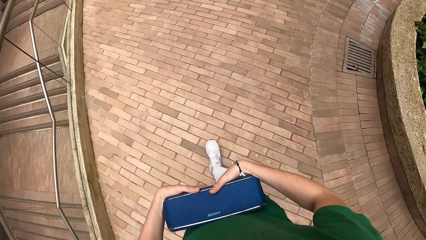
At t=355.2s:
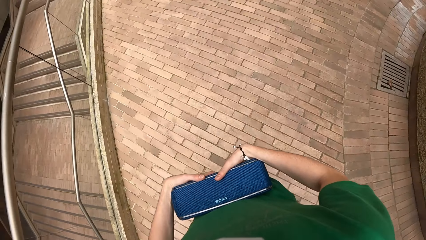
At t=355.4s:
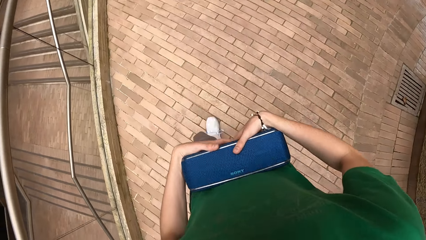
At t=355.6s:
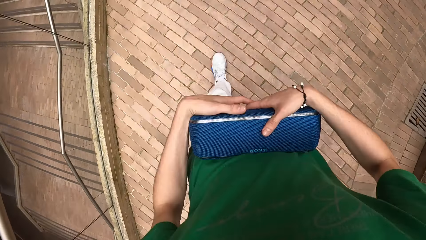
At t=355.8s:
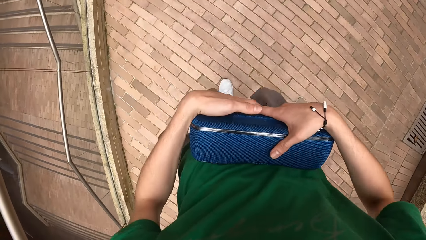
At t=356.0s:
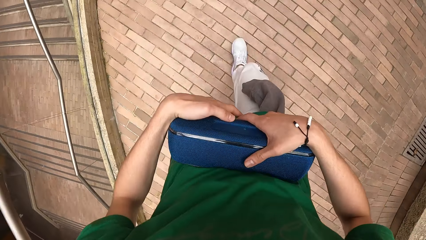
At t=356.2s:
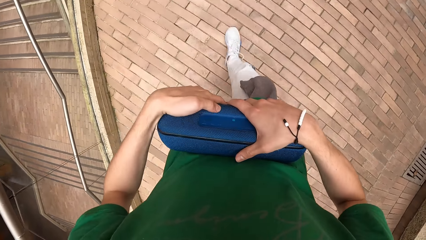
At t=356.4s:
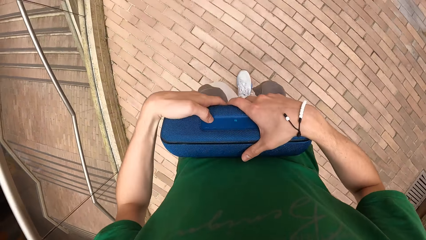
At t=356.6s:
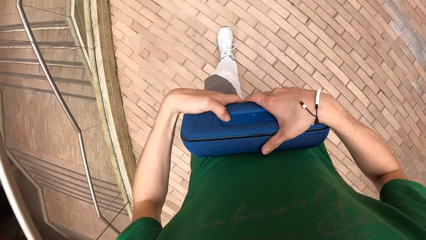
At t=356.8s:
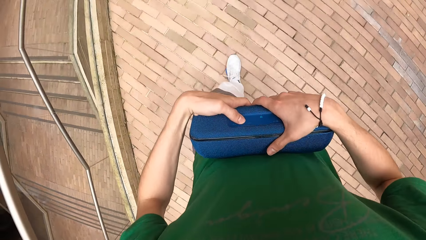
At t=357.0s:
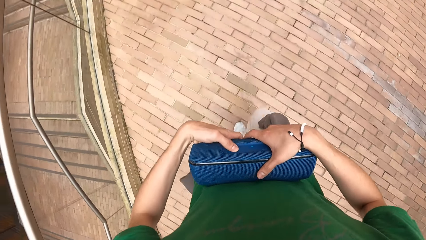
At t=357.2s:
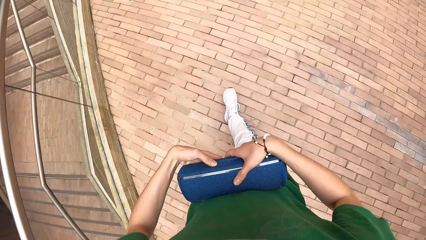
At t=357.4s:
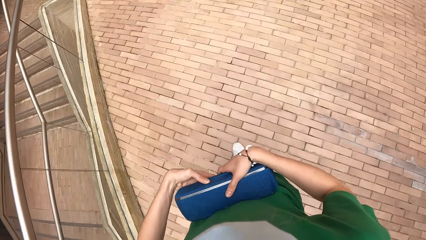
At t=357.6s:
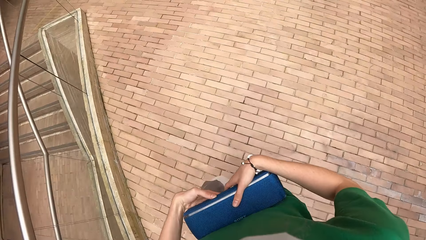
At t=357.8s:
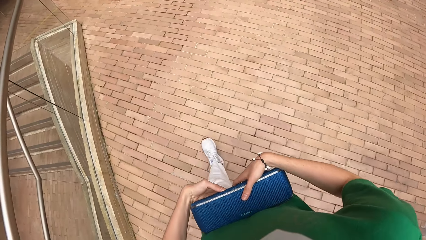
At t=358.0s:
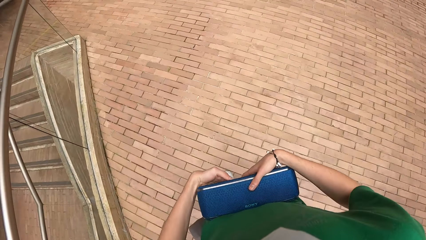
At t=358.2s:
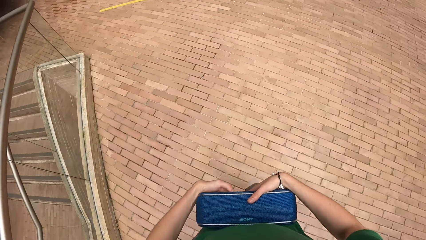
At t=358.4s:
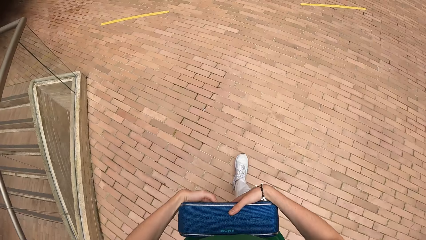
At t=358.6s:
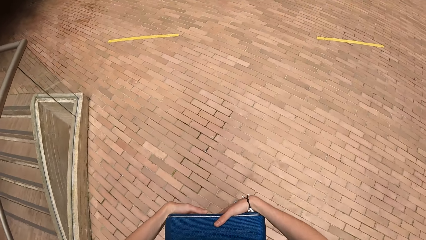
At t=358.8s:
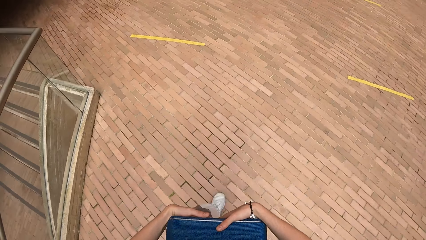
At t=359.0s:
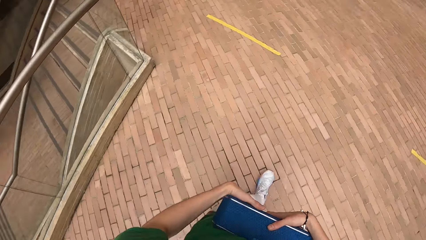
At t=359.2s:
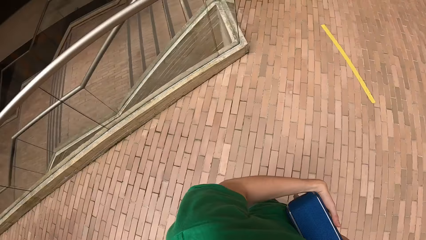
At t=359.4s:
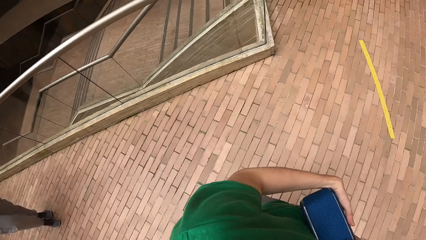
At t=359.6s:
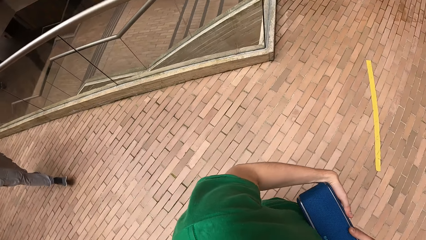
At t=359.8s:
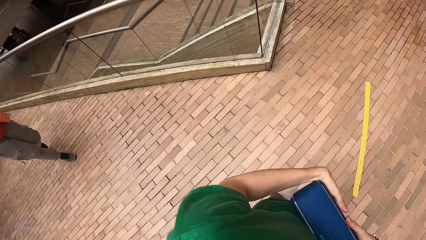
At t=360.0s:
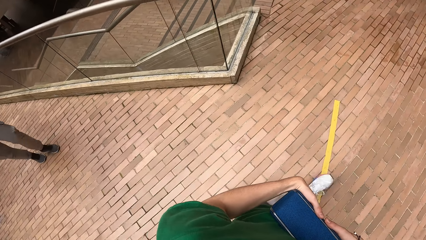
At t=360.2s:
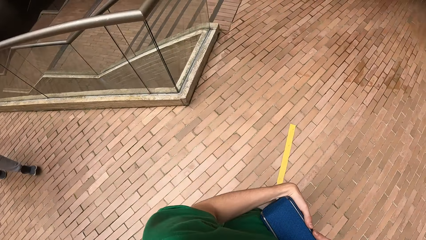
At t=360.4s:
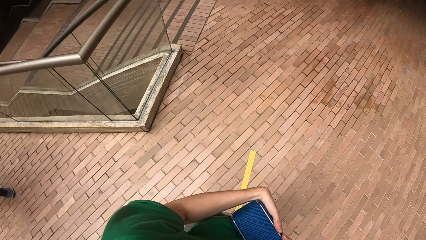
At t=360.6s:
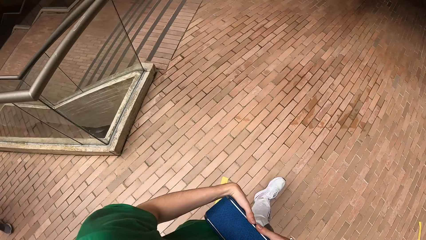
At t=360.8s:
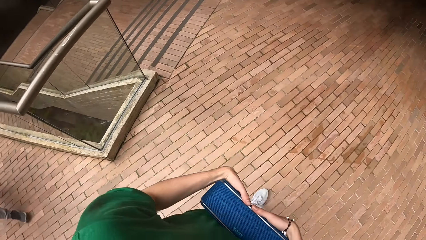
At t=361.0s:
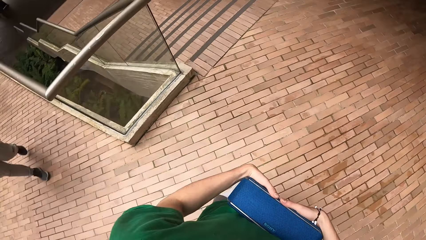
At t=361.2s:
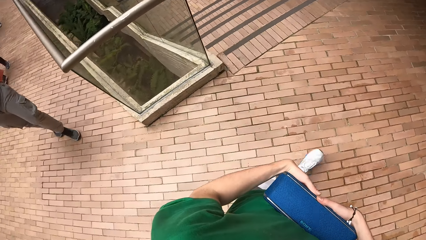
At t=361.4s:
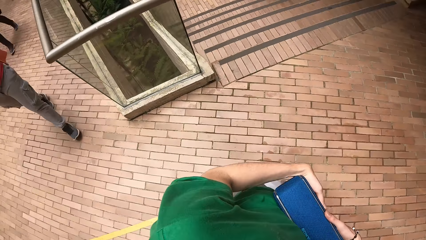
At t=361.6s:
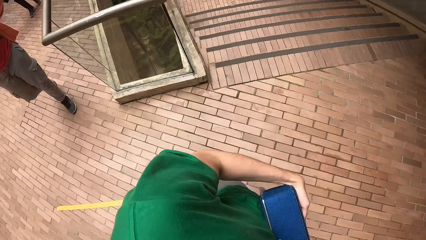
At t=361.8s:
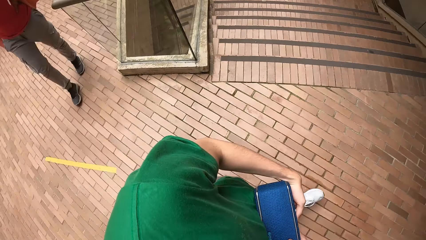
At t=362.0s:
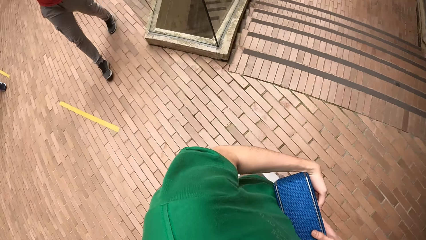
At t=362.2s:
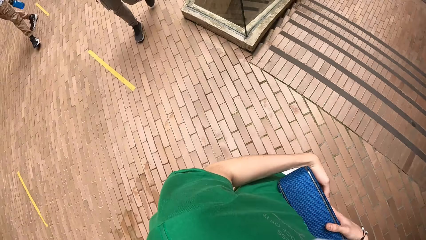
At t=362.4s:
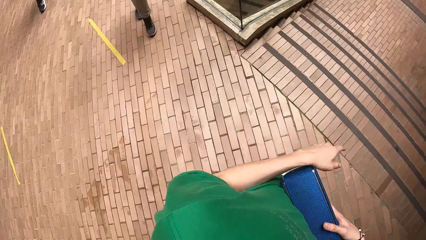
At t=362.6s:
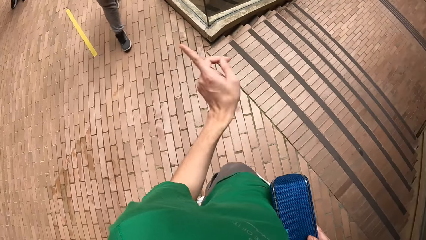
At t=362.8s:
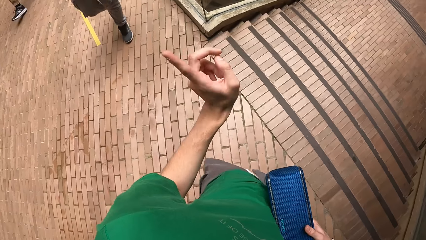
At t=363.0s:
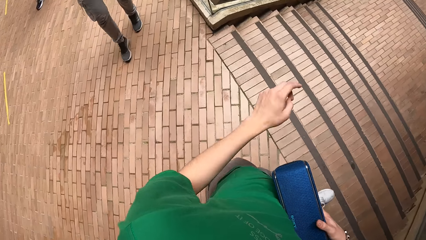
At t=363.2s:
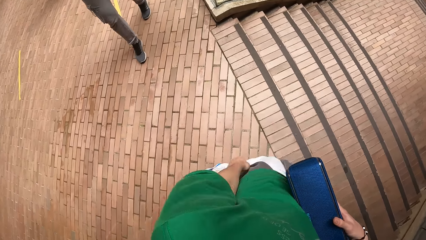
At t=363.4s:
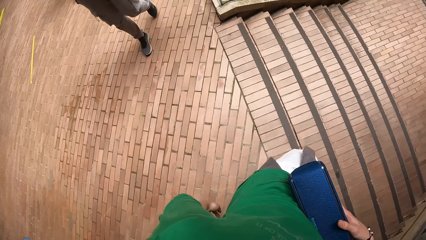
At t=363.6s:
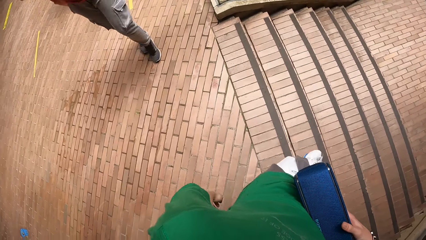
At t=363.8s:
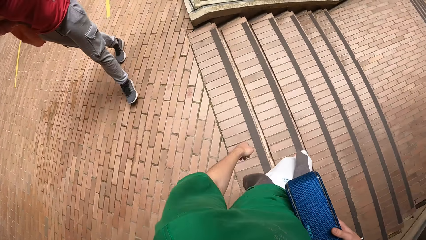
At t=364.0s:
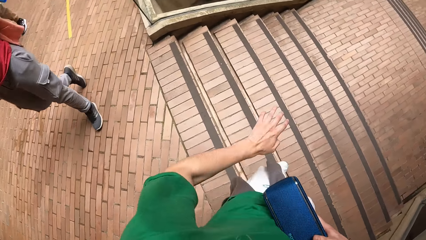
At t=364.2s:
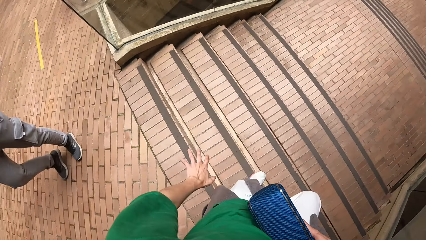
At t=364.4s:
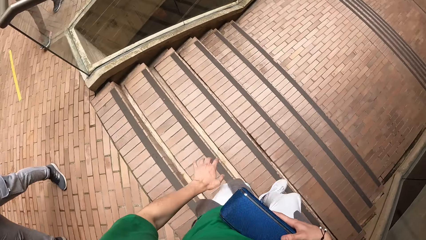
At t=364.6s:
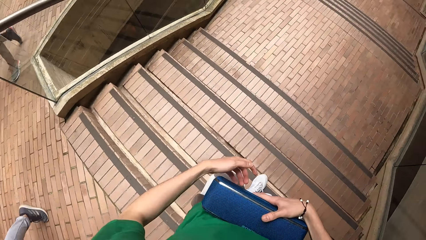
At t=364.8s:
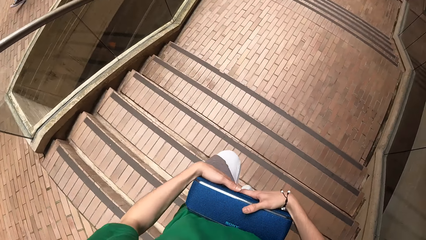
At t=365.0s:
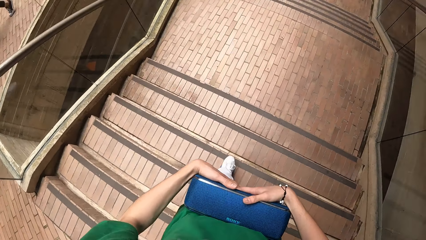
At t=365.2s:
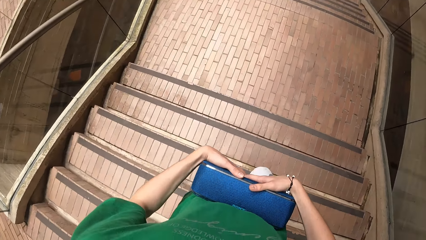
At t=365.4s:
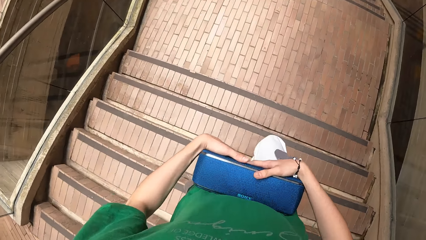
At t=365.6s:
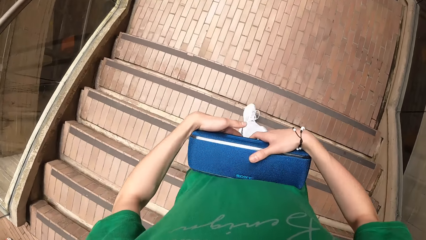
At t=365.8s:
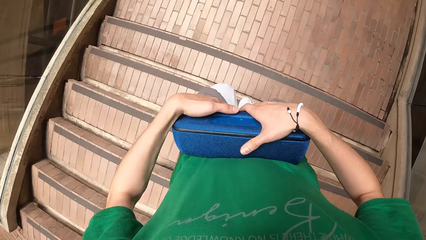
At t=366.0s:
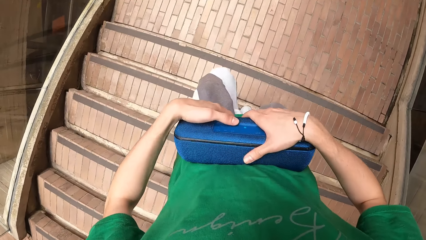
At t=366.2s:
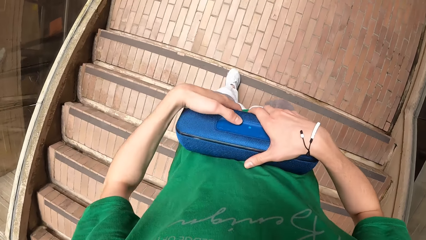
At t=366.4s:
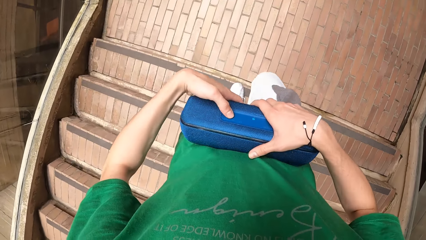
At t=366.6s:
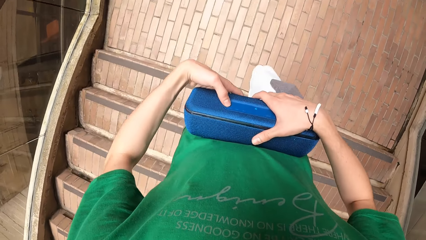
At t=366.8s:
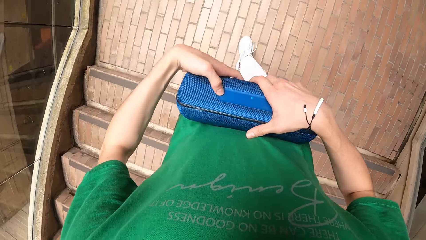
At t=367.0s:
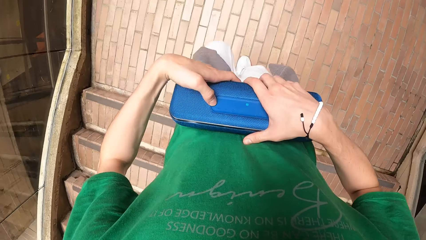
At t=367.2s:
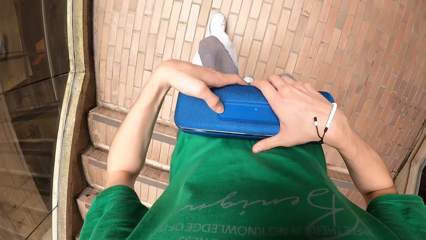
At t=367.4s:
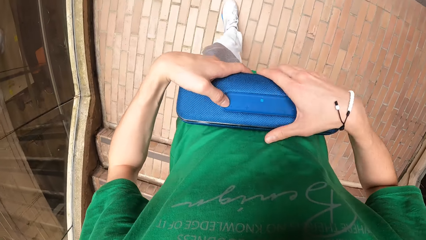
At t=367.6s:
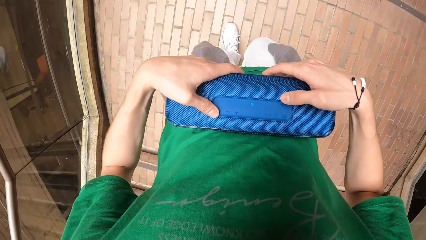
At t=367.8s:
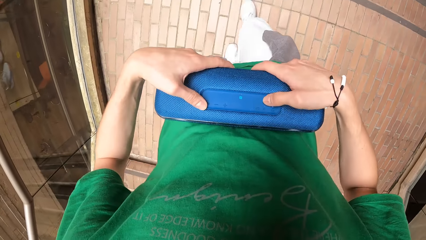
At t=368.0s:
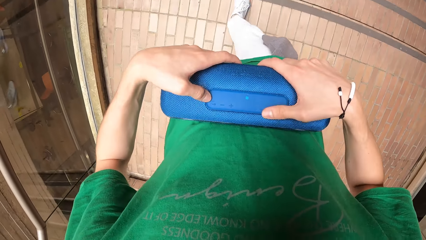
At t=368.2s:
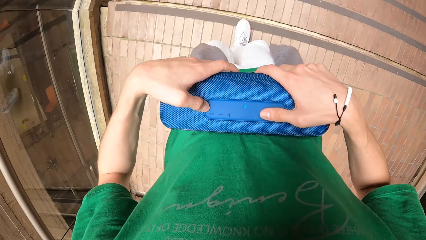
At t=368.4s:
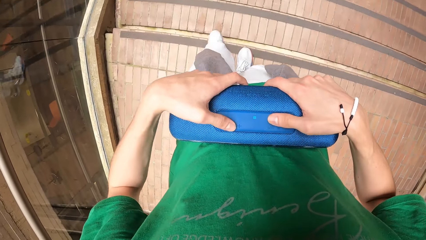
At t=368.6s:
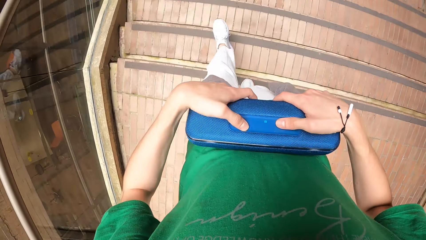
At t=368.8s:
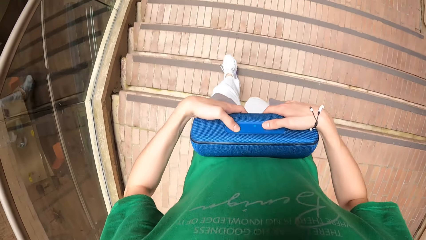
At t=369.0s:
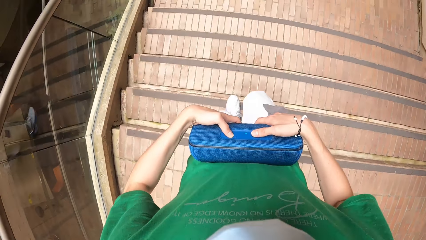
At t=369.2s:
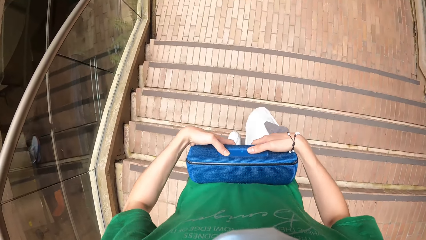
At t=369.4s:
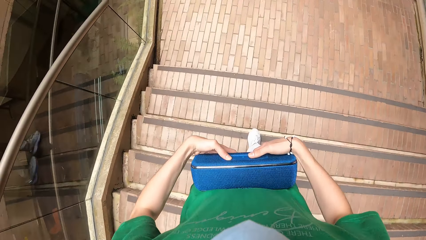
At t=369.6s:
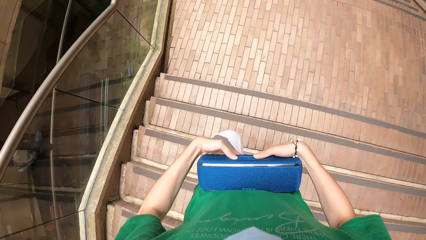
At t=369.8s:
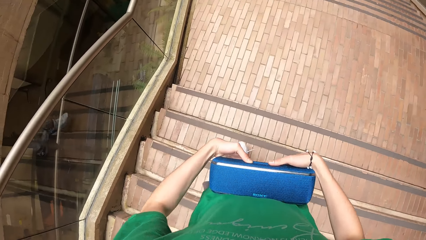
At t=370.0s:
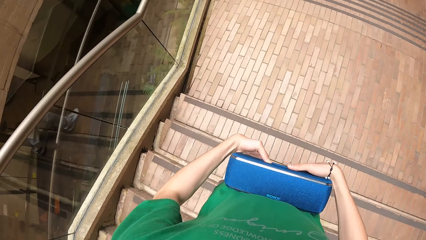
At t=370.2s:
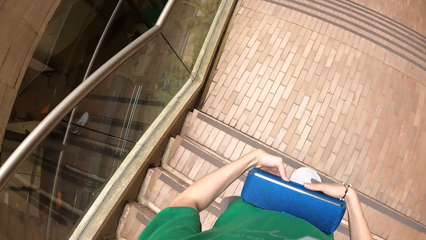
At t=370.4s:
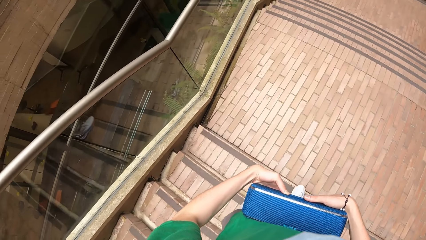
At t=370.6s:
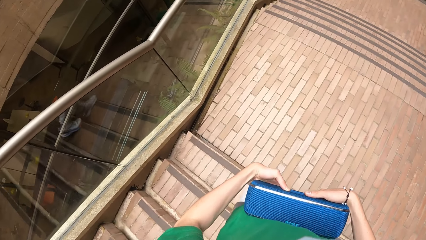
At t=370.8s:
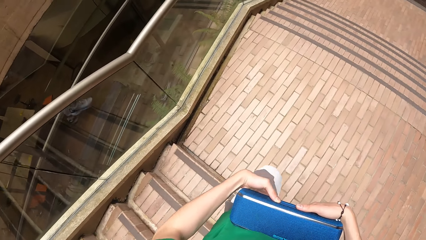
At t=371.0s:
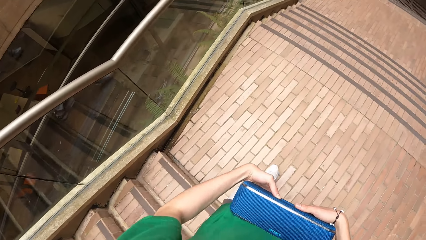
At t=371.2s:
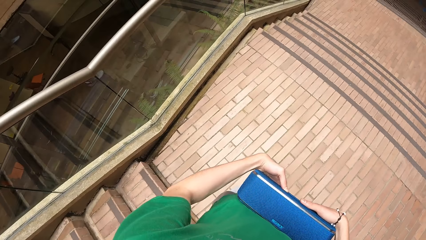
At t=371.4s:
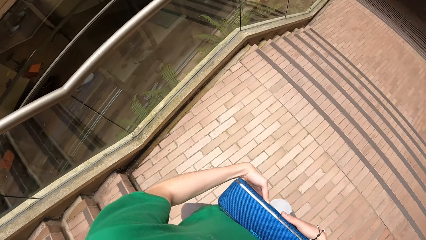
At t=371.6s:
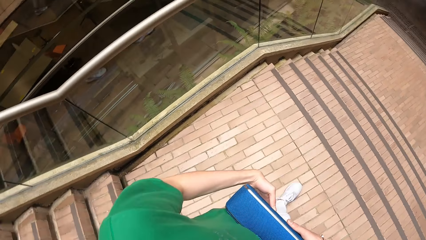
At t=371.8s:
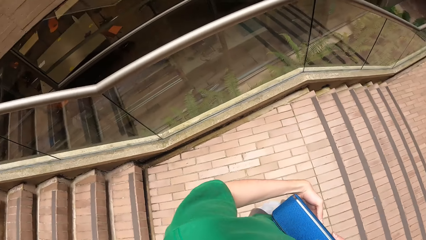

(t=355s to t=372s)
The camera wearer walks around. They press the button of the Bluetooth. They walk around. They interact with the group of people. They do a hand movement. They walk down the stairs. They hold the Bluetooth device with both hands. They walk down the stairs. They press the button of the Bluetooth. They walk down the stairs.
